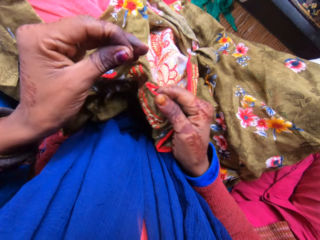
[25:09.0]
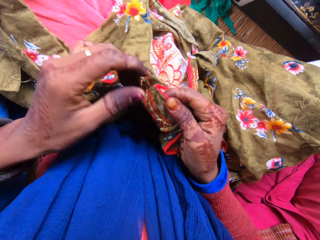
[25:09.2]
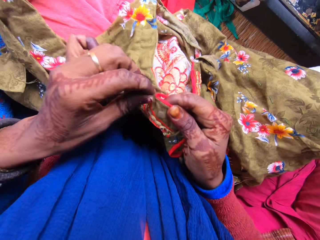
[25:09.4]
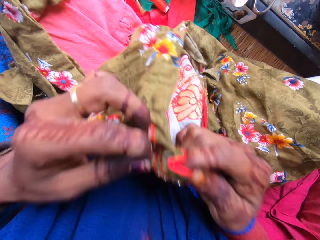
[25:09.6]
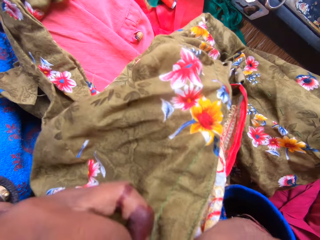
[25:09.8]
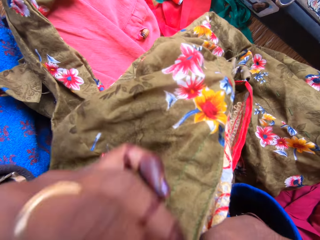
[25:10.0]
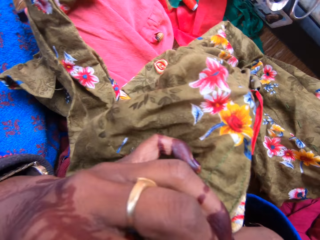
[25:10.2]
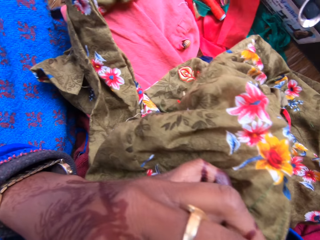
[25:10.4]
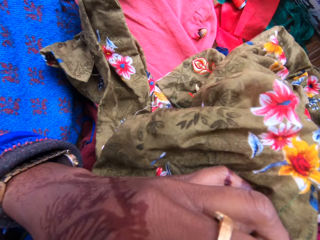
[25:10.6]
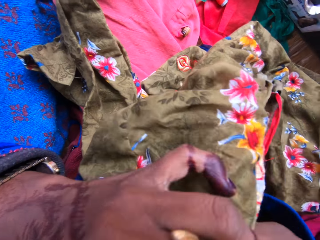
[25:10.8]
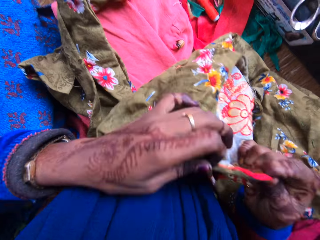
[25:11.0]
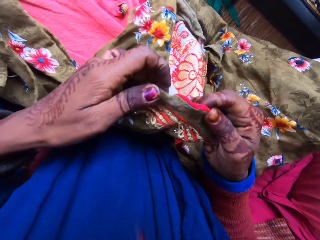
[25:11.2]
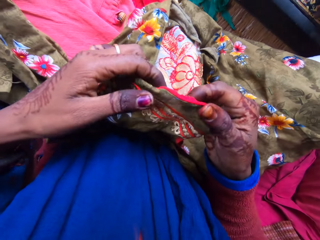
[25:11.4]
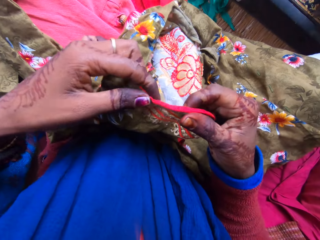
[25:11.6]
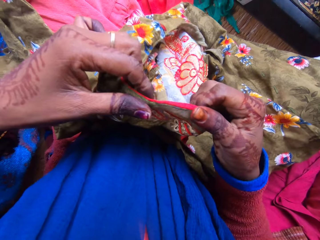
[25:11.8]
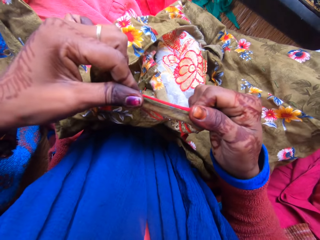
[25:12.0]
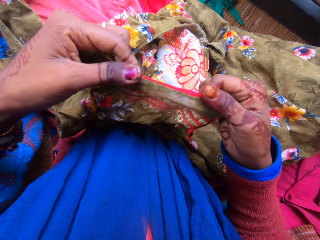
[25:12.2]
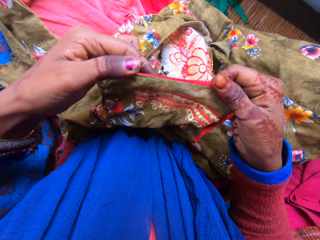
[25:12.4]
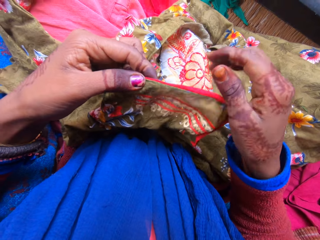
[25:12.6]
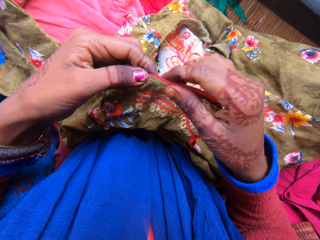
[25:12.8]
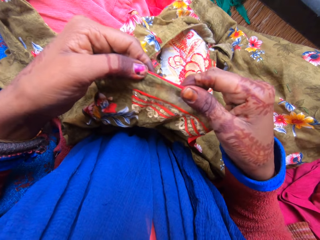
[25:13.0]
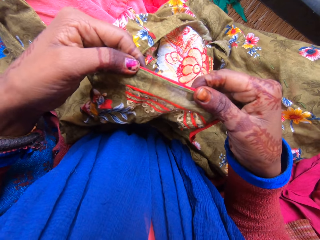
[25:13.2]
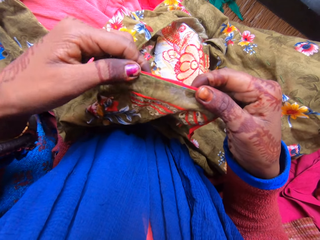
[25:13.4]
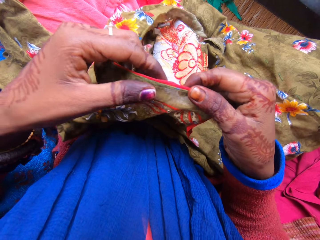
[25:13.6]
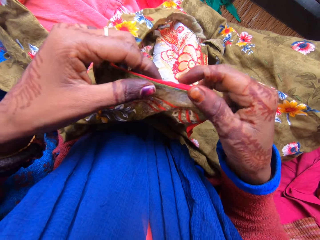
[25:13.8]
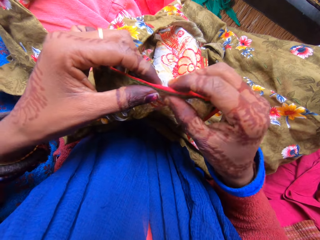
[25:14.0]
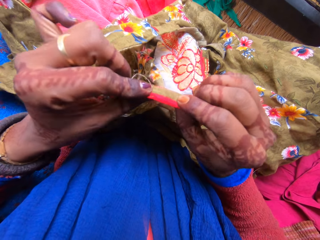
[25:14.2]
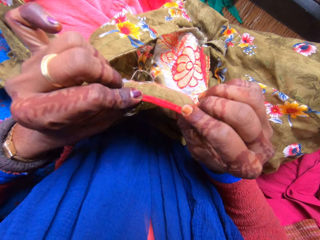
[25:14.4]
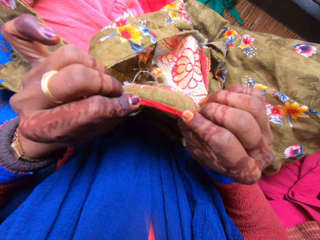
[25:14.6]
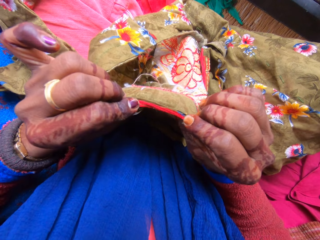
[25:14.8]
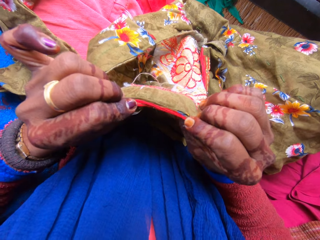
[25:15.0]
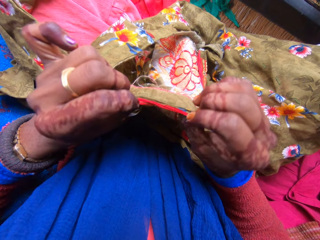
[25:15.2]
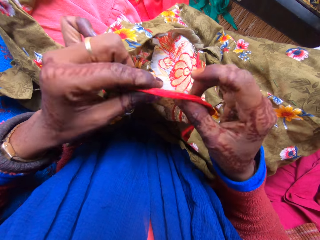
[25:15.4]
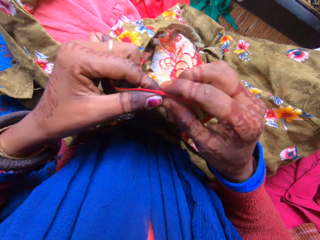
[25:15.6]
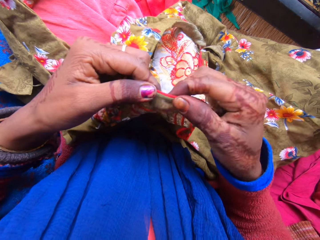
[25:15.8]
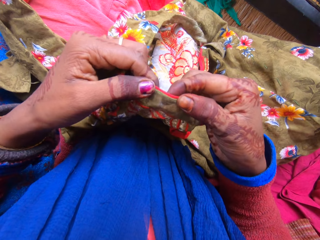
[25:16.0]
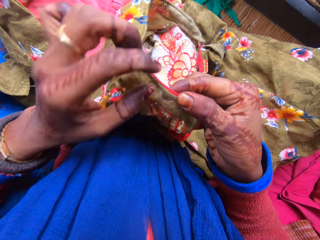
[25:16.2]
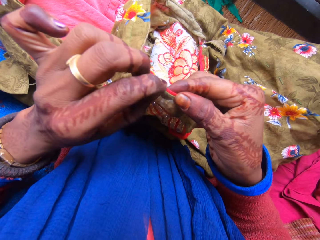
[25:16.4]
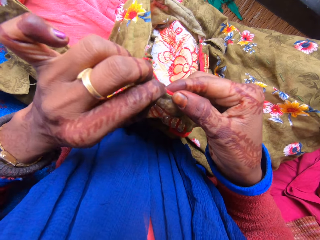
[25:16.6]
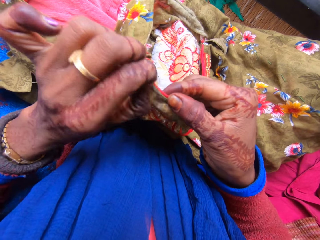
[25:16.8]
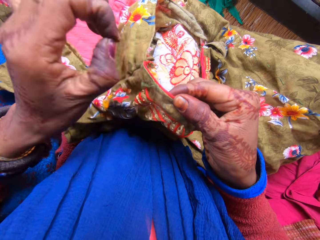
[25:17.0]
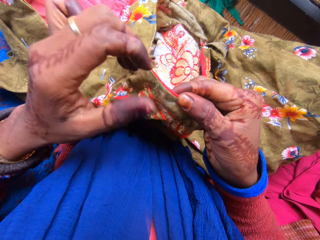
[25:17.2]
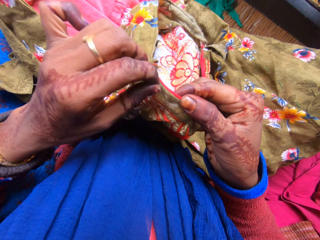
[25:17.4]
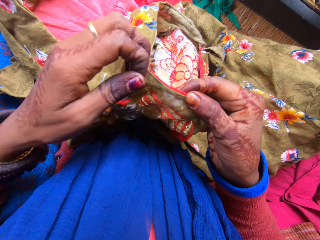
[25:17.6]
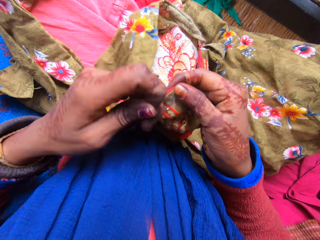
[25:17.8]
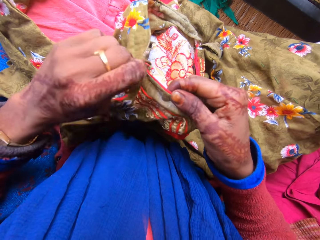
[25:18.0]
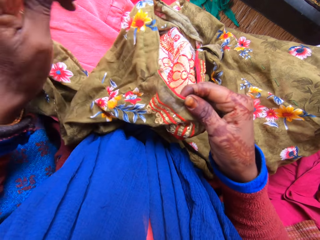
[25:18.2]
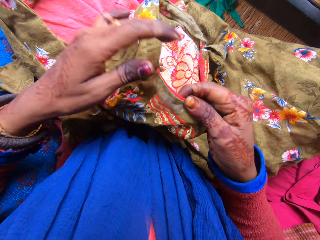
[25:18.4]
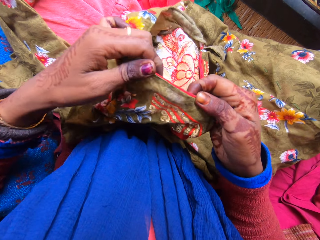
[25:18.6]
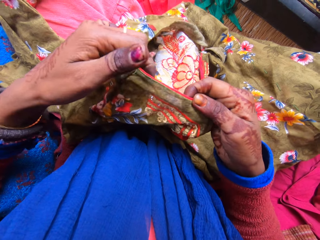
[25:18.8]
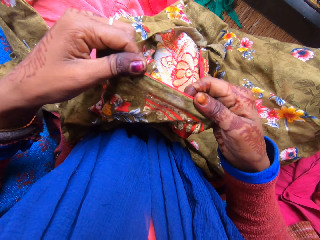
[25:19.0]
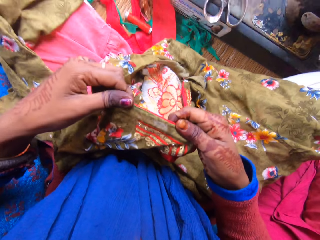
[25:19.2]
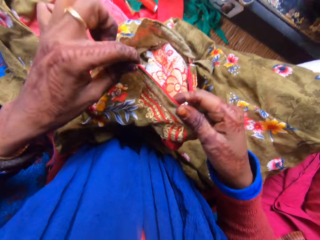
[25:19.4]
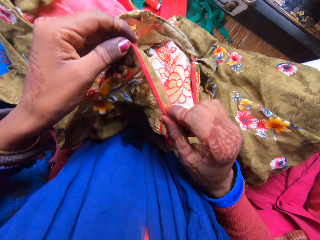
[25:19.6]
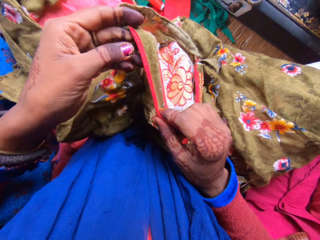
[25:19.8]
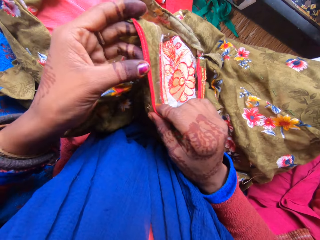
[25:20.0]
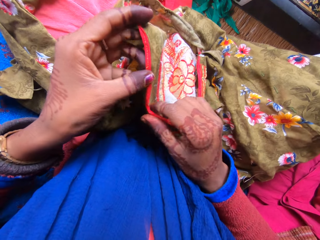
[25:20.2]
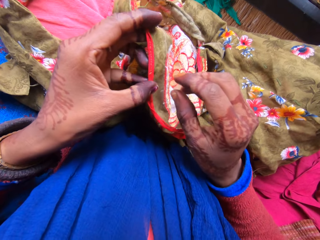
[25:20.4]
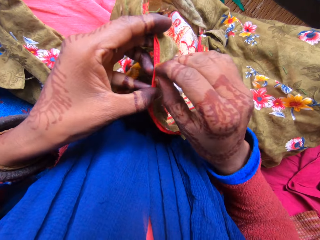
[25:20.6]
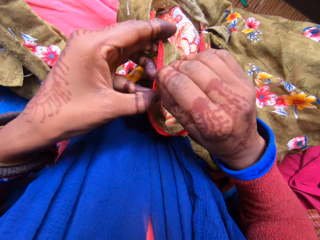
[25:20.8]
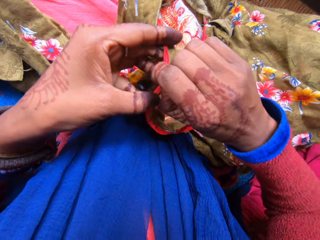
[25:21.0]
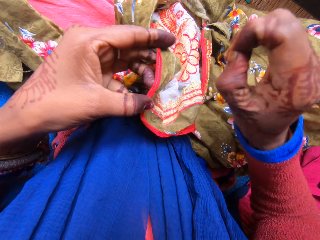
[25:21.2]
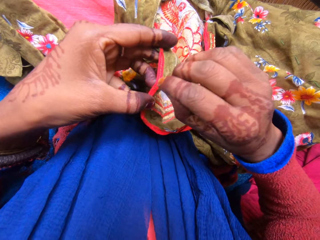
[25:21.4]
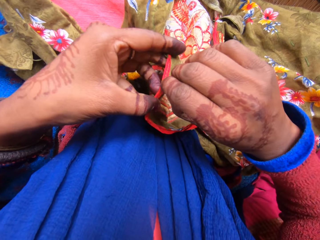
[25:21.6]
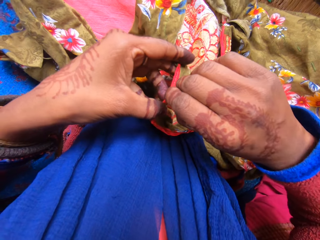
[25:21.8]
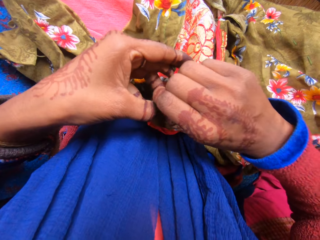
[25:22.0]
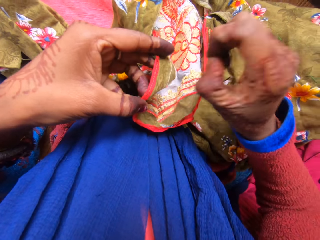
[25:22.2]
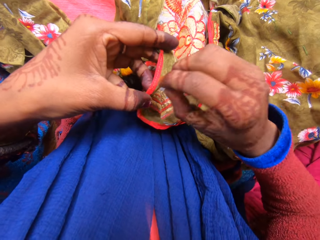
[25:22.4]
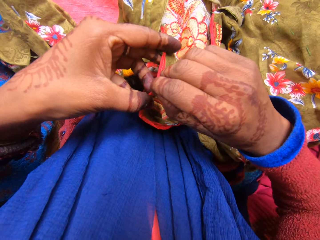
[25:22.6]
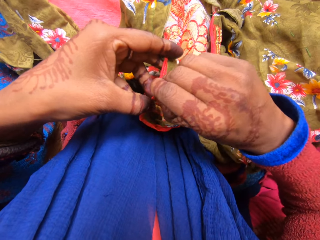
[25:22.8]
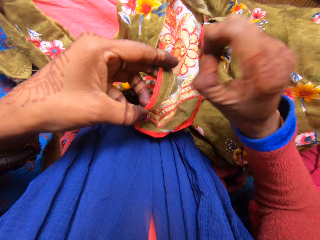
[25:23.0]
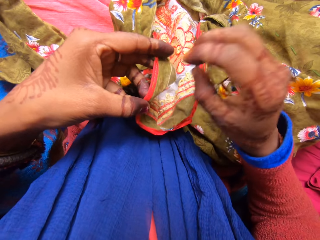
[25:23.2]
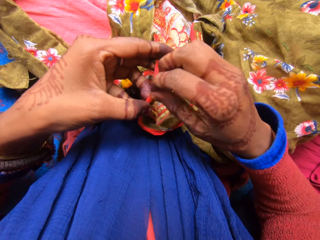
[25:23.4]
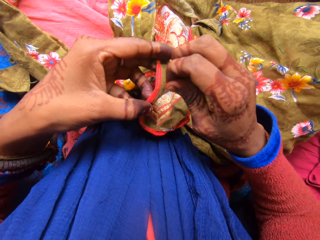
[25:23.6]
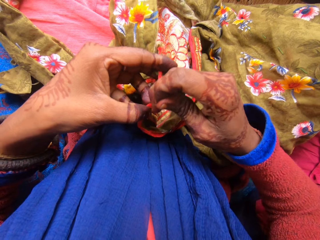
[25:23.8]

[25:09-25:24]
The camera wearer moves the cloth towards her face. She cuts the thread with her teeth. She lowers the cloth. She stares at the cloth. She pulls on the thread with her hand. She stares at the cloth. She pulls on the thread with her hand.

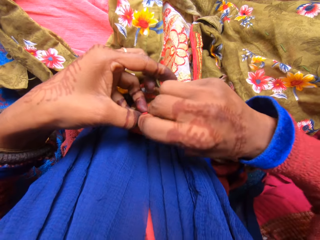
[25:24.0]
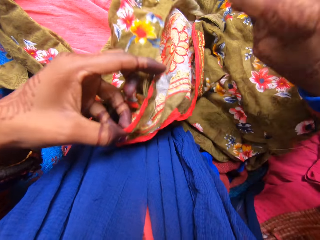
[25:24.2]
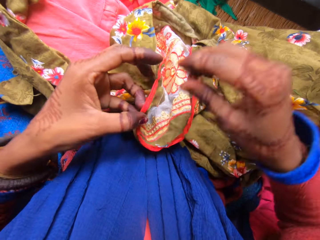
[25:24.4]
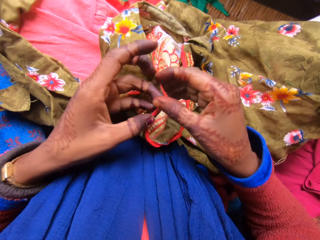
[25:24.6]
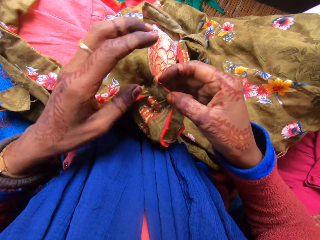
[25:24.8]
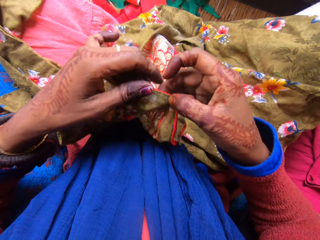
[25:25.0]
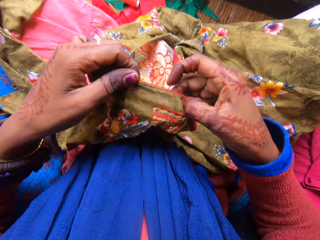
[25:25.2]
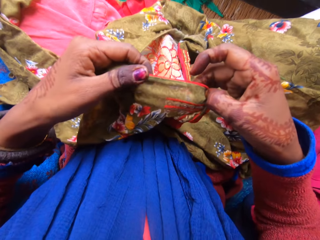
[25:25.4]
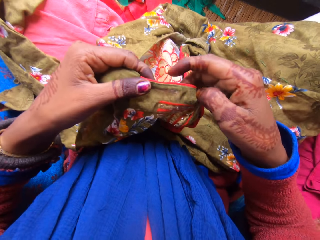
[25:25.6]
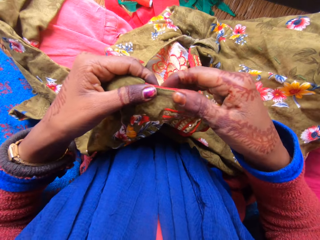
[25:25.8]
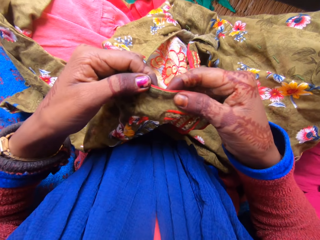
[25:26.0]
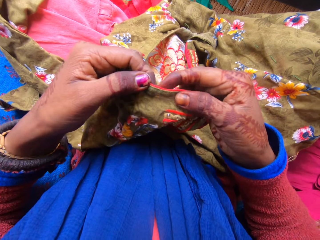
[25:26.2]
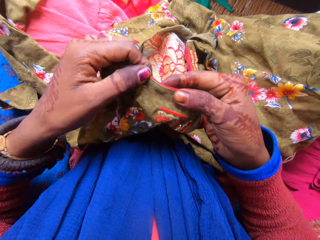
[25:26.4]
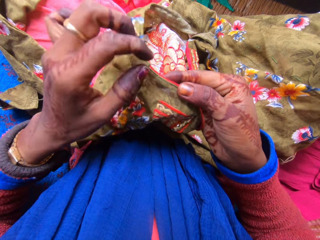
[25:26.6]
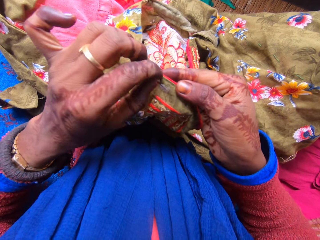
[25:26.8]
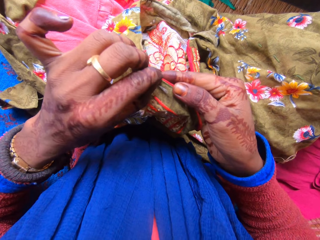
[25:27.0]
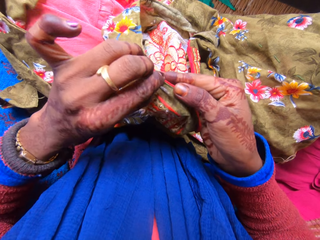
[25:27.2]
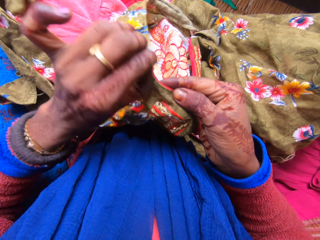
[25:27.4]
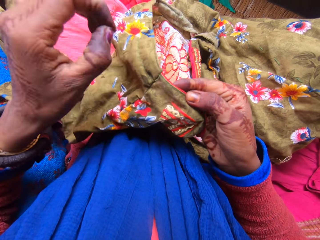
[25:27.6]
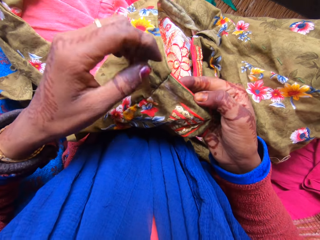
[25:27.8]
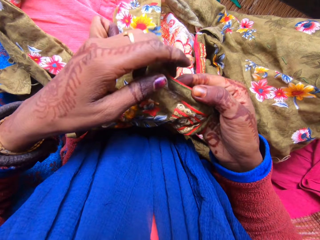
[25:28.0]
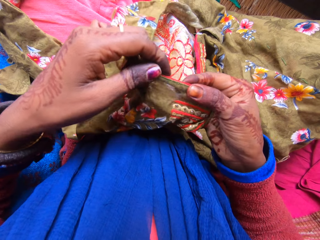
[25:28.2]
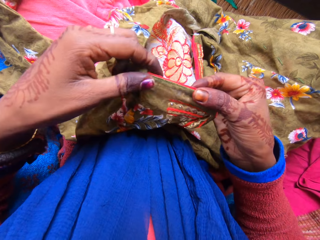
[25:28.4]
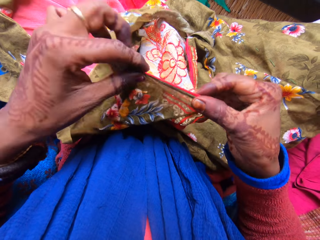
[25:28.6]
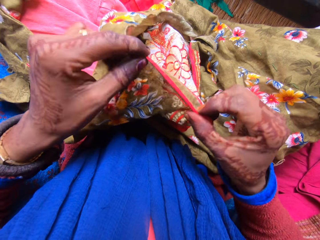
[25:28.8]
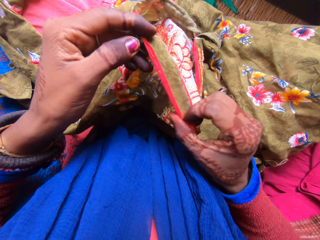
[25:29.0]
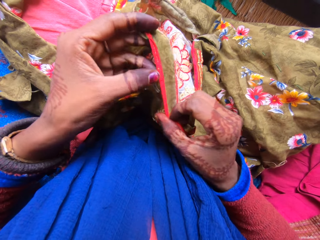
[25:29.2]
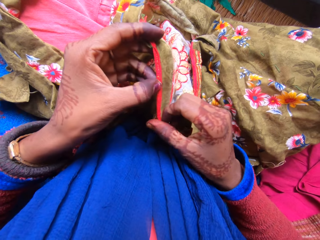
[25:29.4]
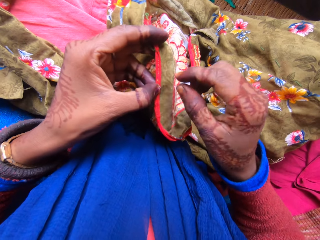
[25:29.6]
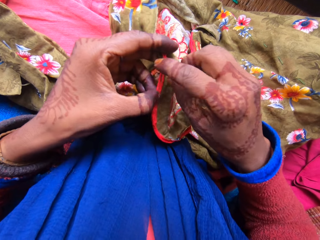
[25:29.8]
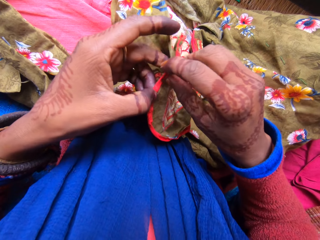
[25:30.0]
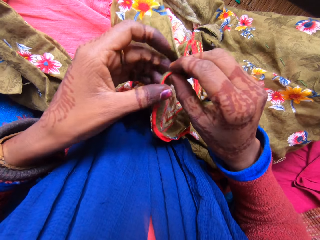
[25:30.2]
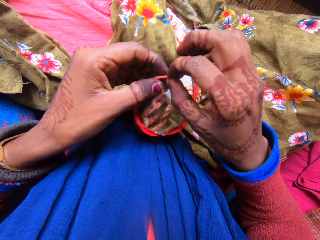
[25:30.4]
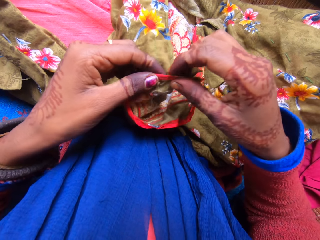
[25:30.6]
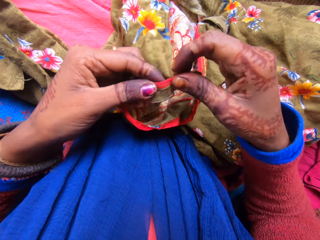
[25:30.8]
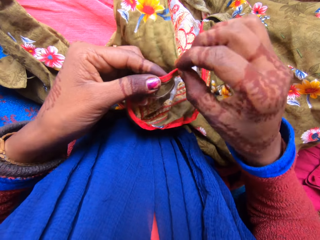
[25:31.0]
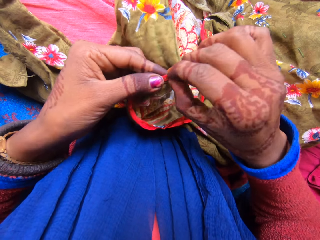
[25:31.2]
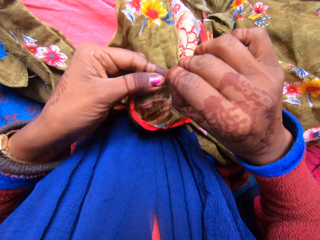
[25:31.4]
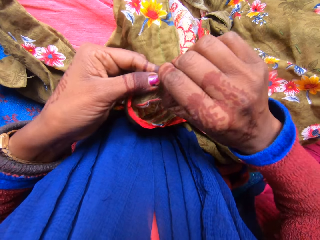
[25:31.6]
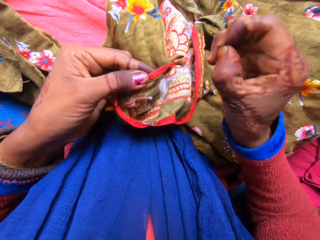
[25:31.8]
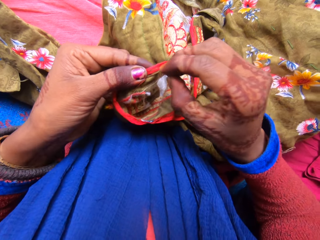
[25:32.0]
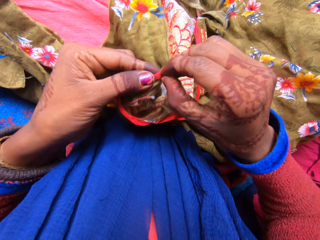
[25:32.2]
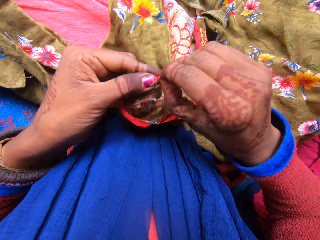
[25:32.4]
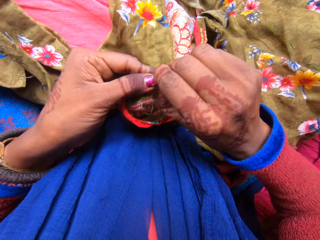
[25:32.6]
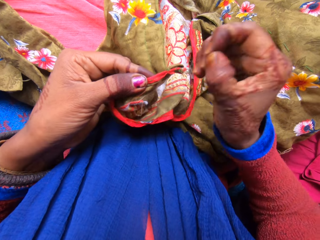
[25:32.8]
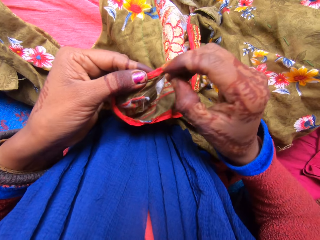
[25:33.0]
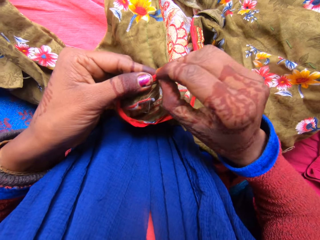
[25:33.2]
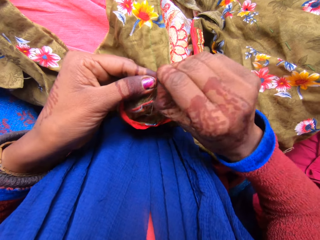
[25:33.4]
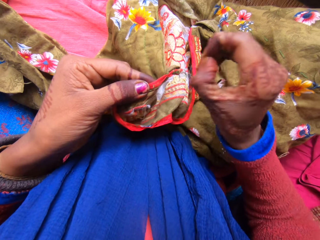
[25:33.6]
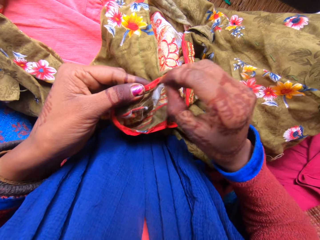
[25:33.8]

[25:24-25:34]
The camera wearer holds the cloth with both her hands. She pulls on the thread with her hand. She holds the cloth with both her hands. She pulls on the thread with her hand.
